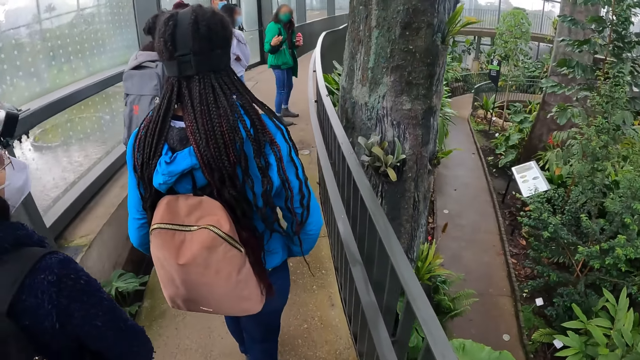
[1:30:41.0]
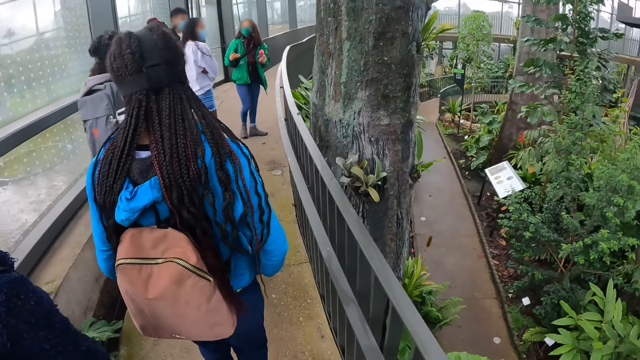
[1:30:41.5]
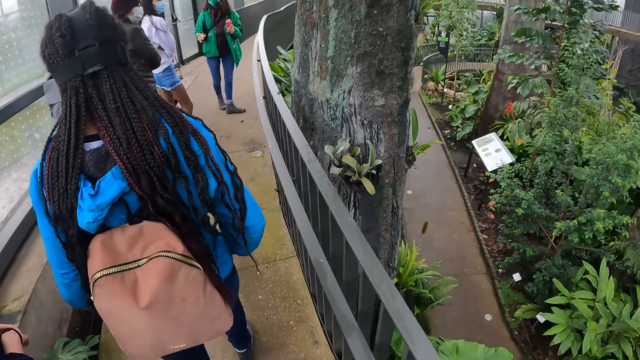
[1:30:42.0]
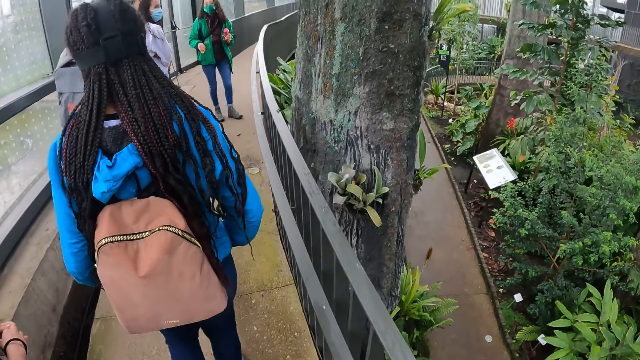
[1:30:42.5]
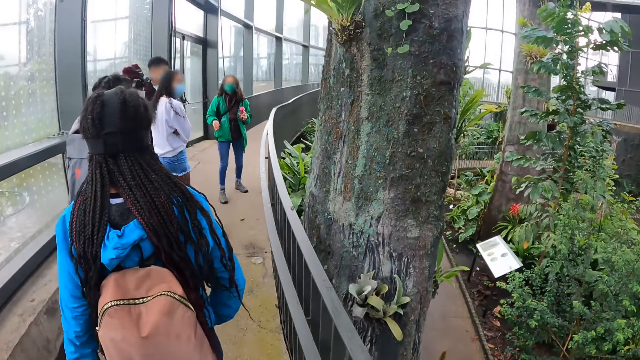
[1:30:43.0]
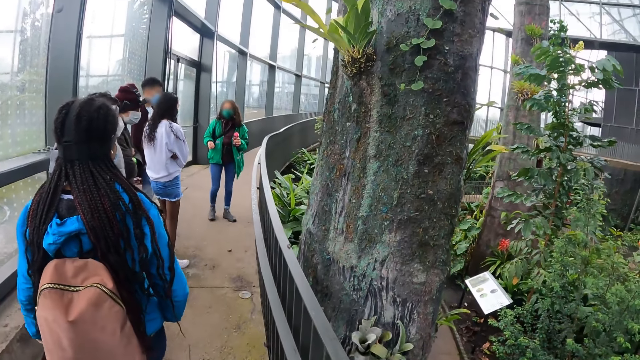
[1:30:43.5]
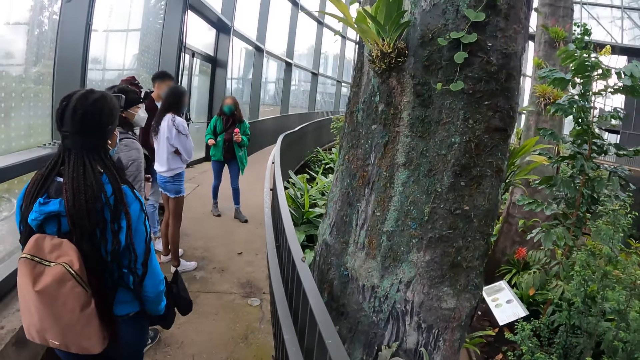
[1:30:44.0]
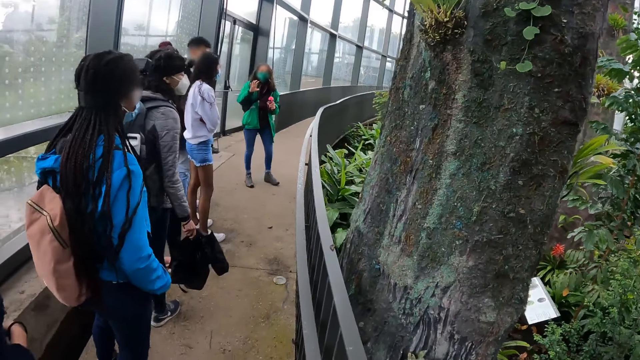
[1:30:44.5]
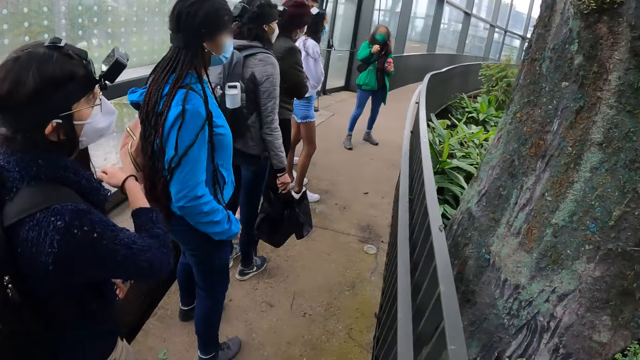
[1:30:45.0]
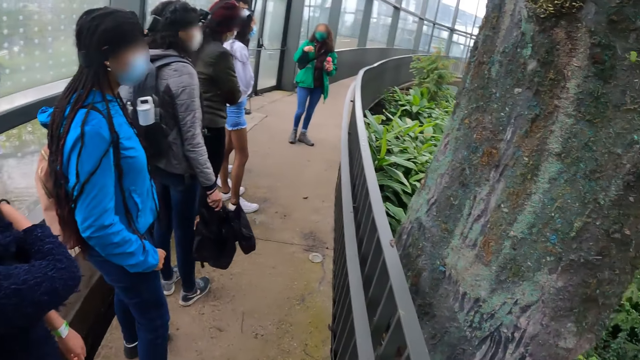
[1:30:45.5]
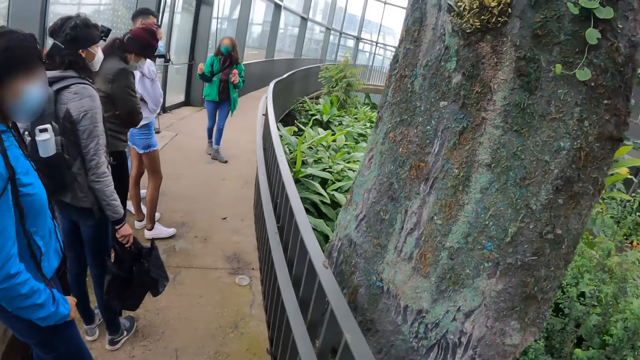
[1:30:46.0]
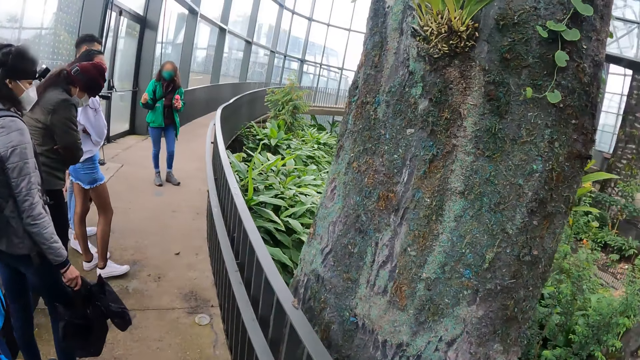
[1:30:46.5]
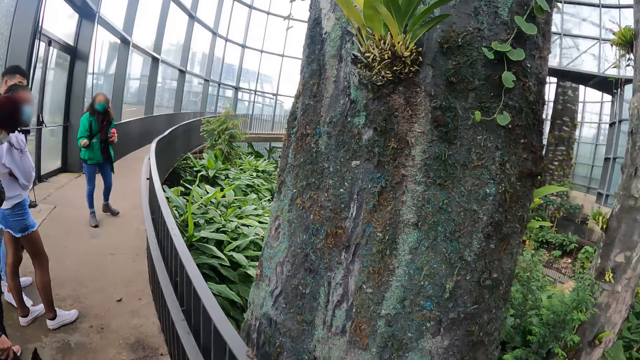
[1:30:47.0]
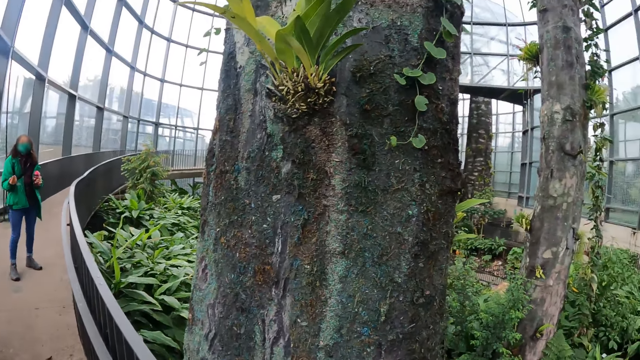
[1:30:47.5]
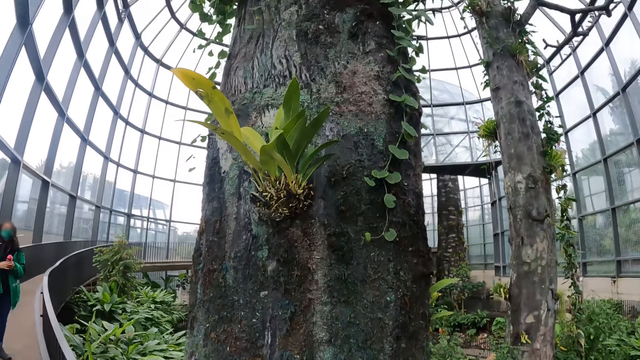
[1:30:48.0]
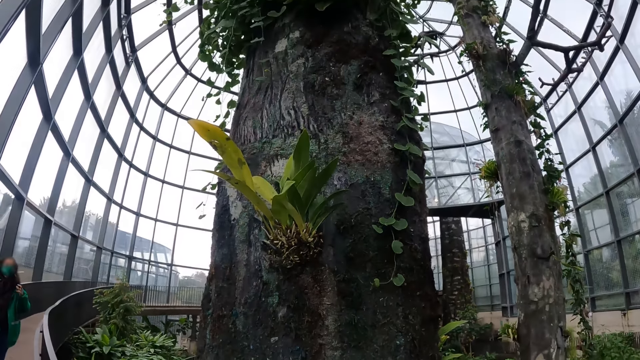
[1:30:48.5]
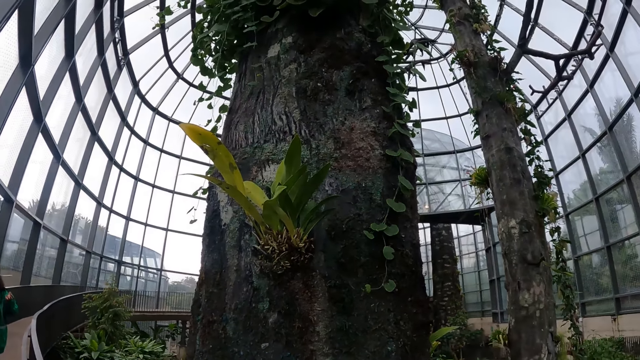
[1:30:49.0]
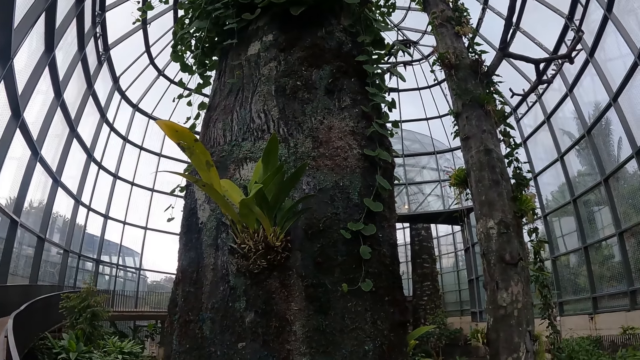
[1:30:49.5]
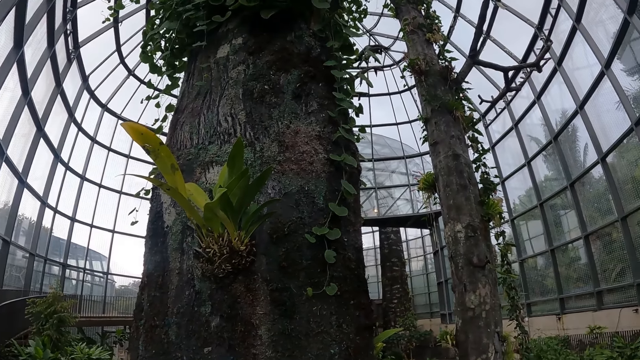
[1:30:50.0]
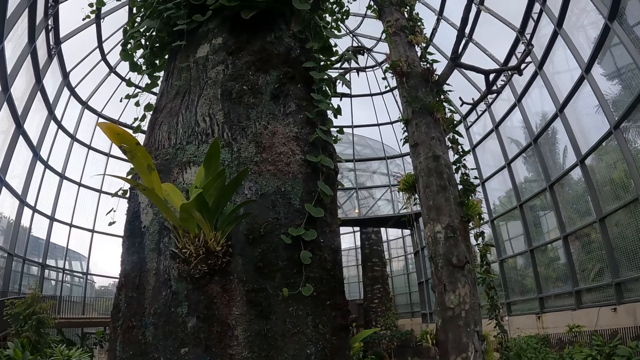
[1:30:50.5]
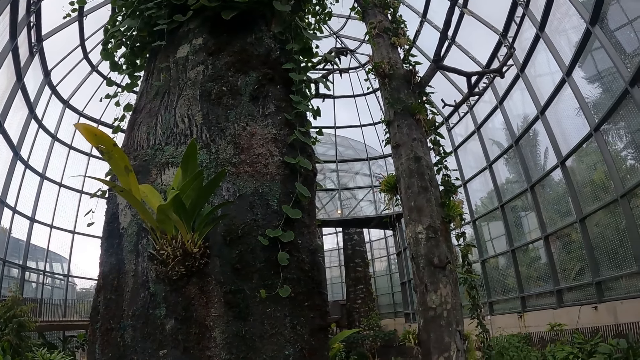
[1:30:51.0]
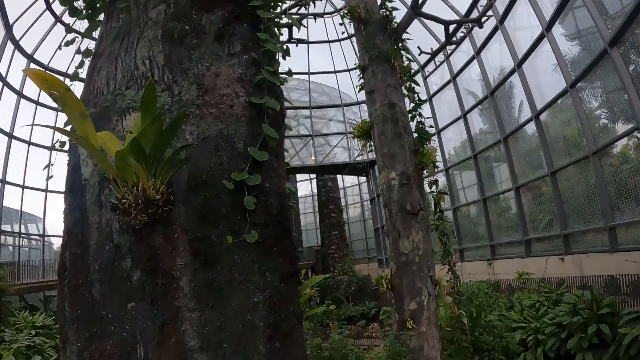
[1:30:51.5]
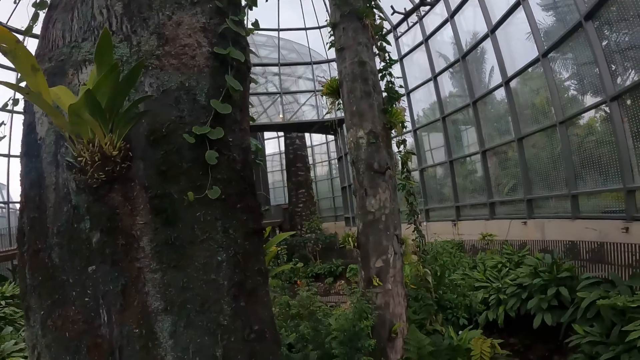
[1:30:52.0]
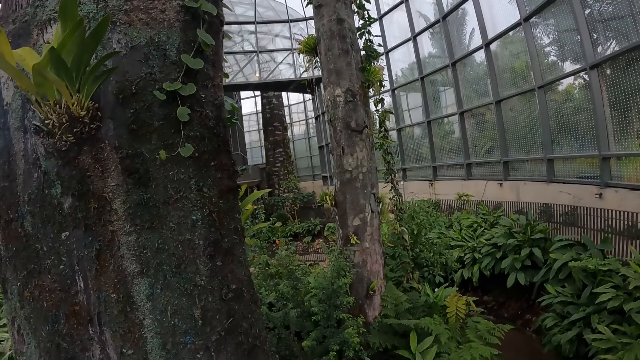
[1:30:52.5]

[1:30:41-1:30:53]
The camera wearer walks around. An instructor interacts with the camera wearer and the group of people. The camera wearer looks at the tree.

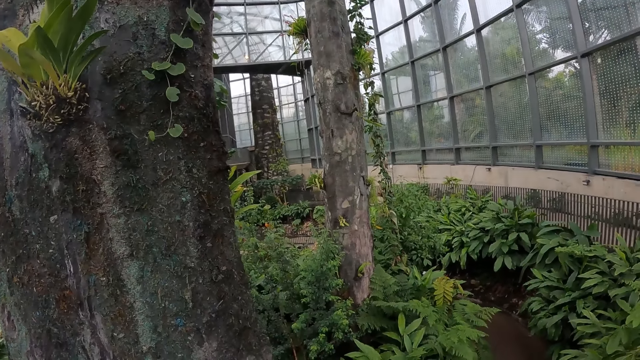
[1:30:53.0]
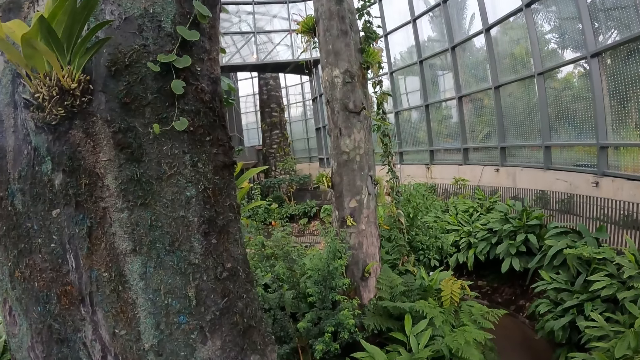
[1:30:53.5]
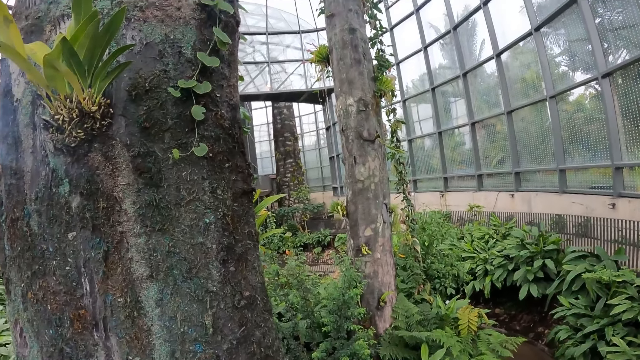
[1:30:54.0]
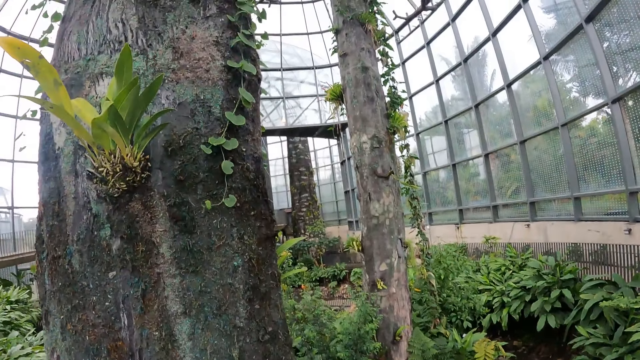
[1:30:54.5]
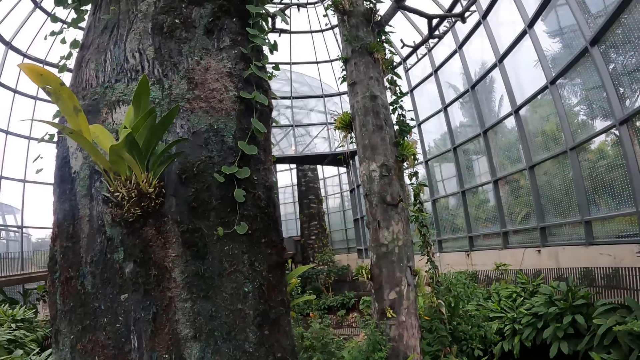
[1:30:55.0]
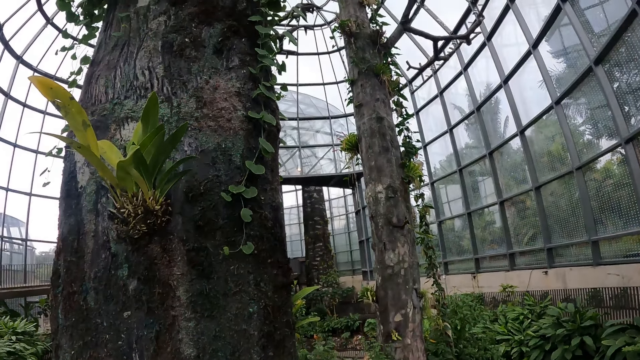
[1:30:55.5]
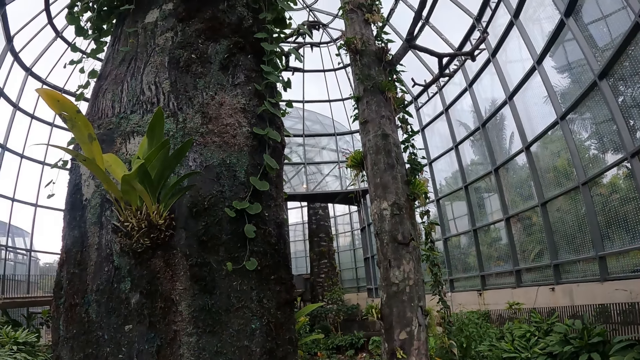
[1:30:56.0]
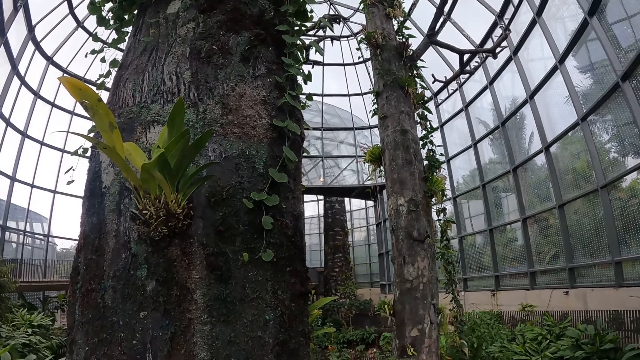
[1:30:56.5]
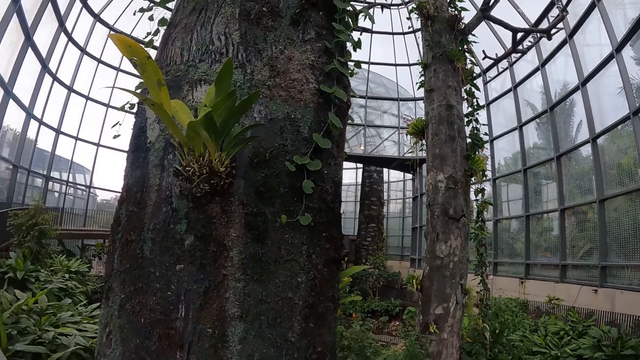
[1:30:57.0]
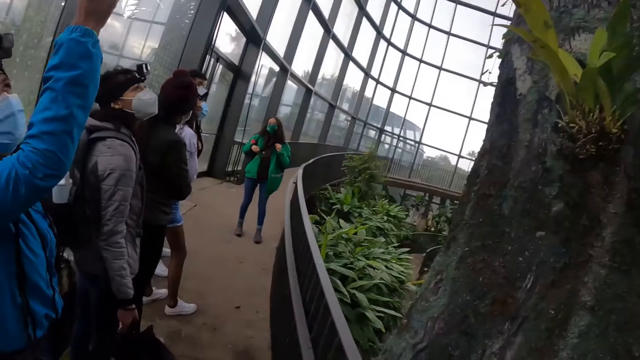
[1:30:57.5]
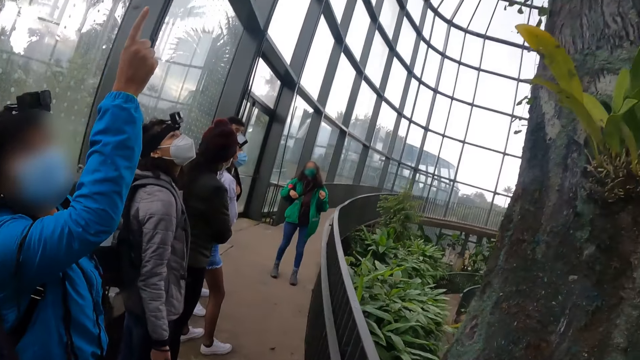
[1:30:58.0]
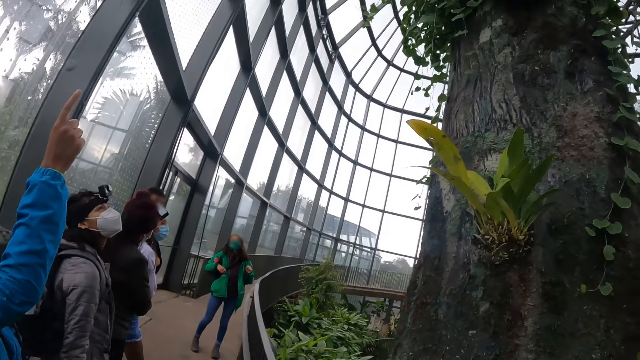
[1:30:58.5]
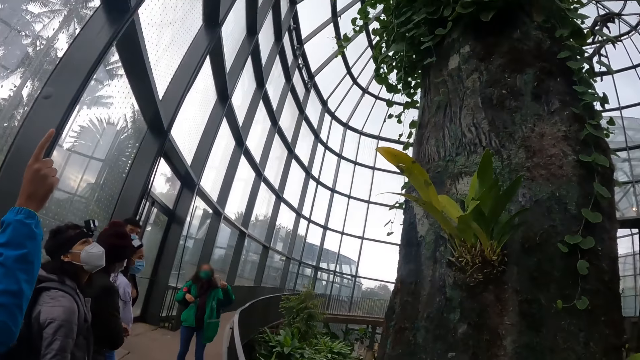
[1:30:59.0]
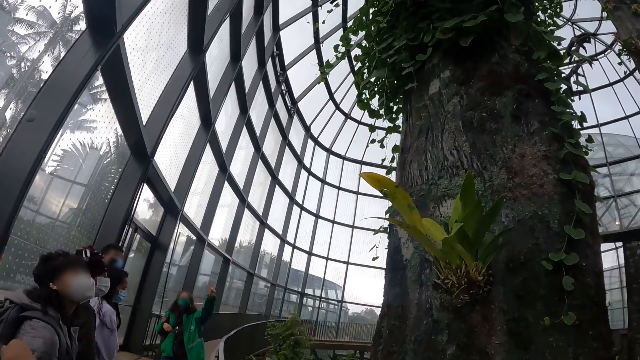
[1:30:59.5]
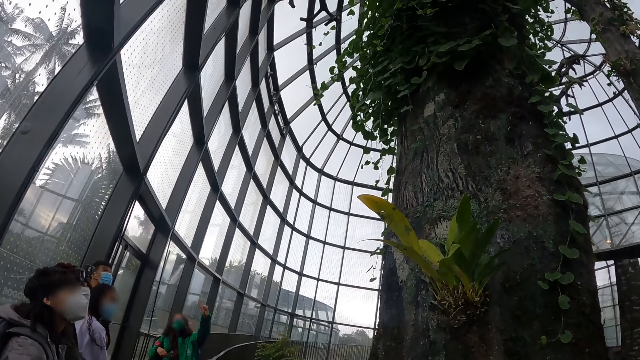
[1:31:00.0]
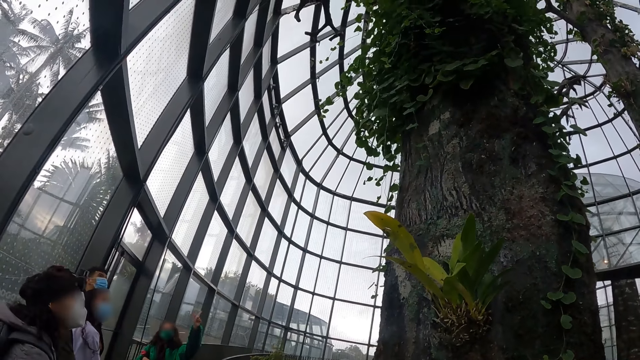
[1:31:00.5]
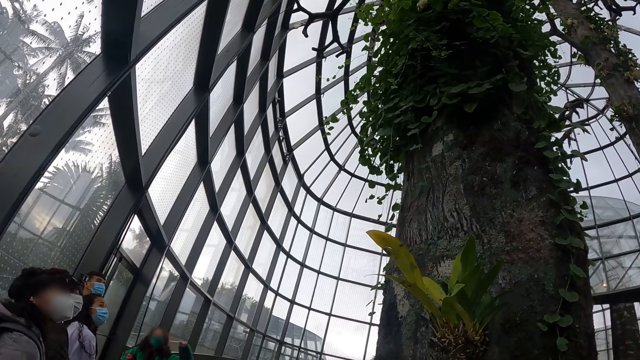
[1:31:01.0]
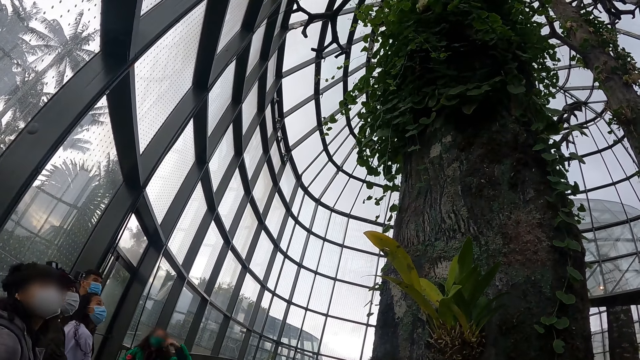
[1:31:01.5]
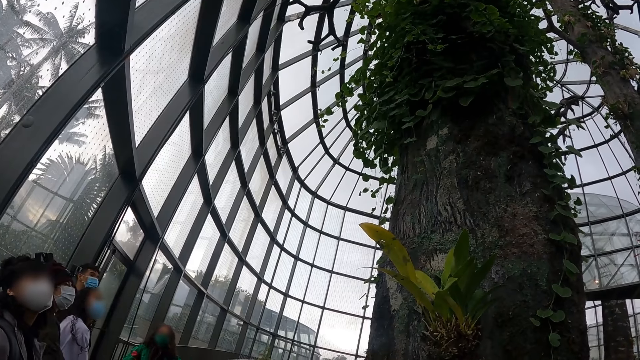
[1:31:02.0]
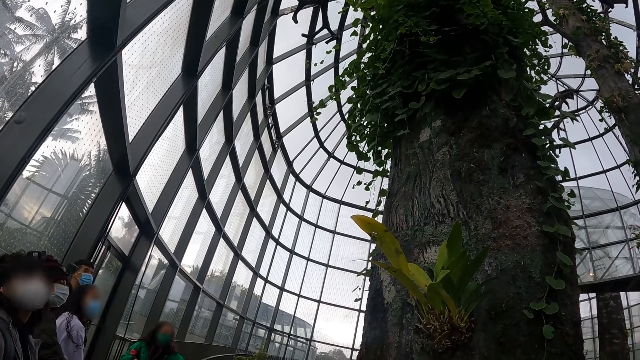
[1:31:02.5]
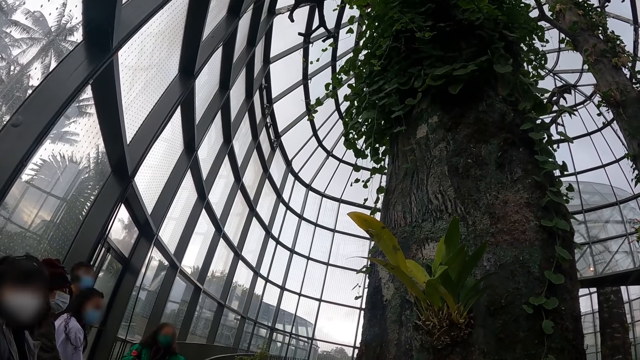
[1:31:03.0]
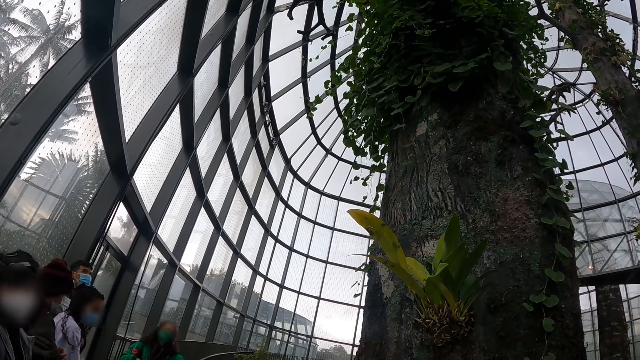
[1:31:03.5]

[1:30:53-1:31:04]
The woman interacts with the camera wearer.
